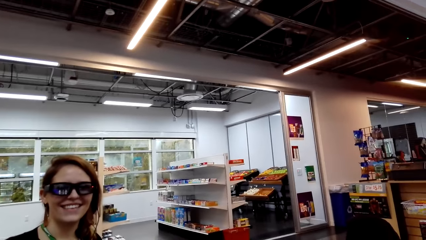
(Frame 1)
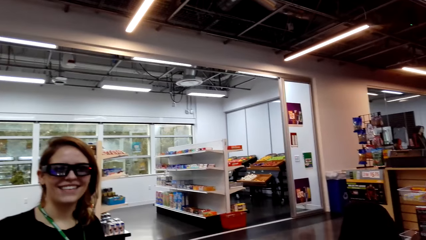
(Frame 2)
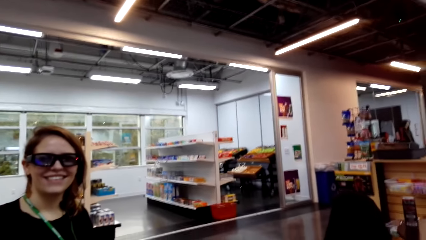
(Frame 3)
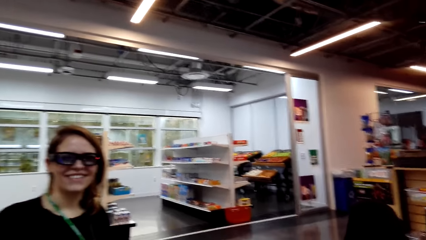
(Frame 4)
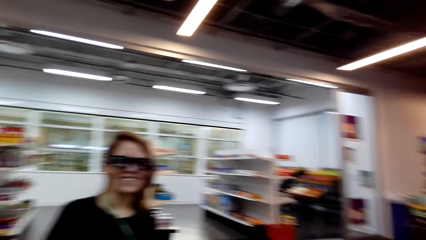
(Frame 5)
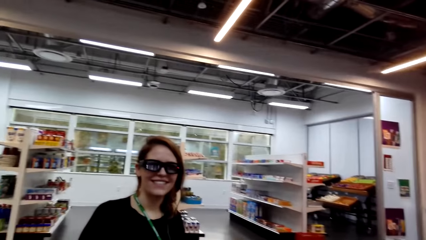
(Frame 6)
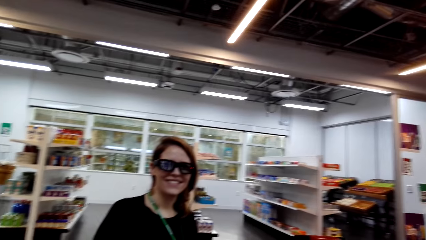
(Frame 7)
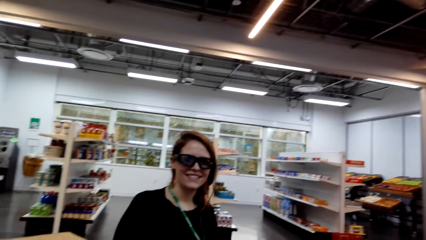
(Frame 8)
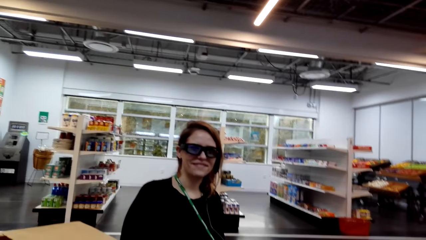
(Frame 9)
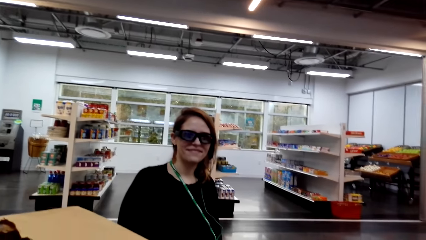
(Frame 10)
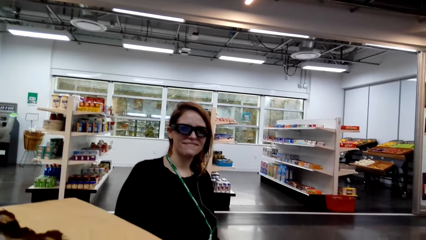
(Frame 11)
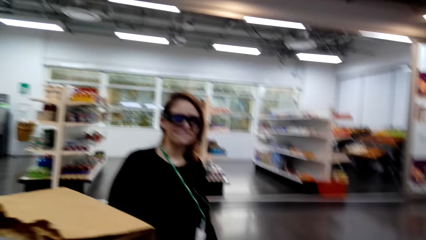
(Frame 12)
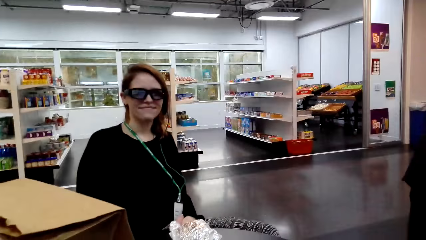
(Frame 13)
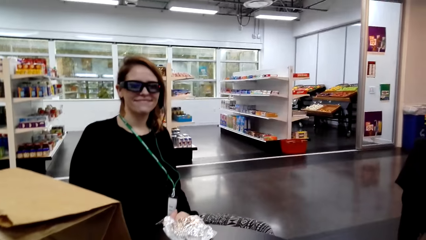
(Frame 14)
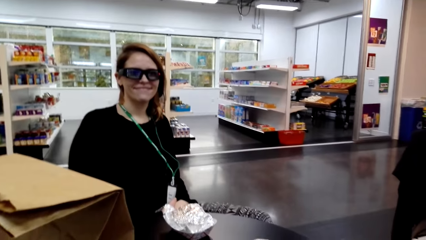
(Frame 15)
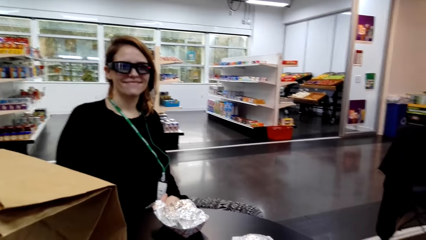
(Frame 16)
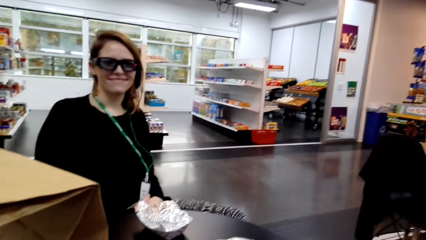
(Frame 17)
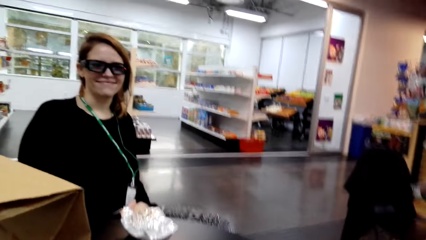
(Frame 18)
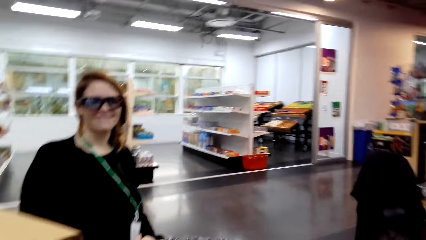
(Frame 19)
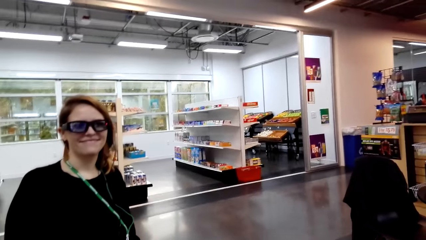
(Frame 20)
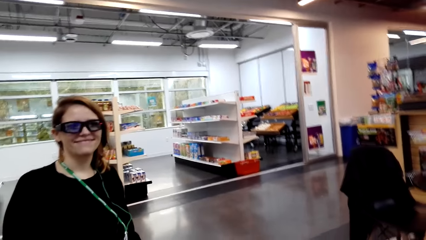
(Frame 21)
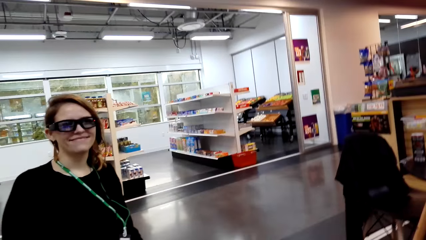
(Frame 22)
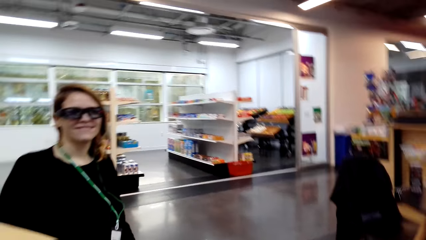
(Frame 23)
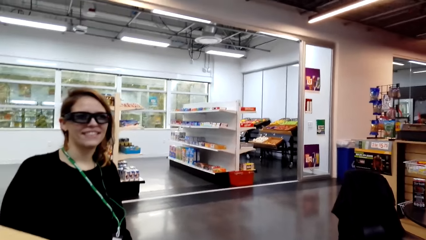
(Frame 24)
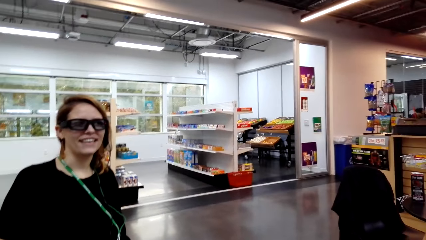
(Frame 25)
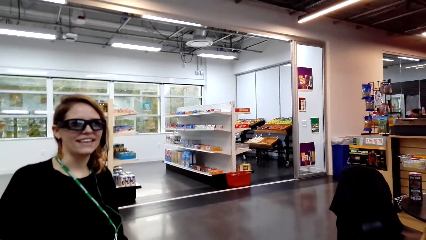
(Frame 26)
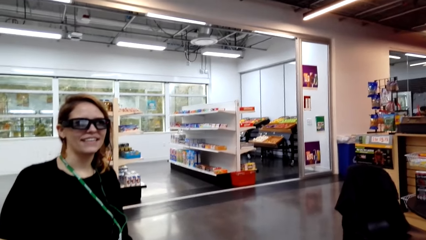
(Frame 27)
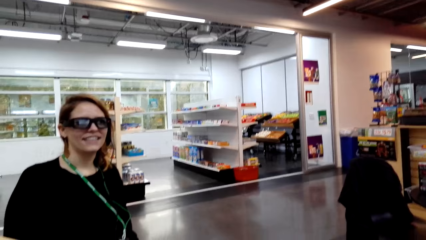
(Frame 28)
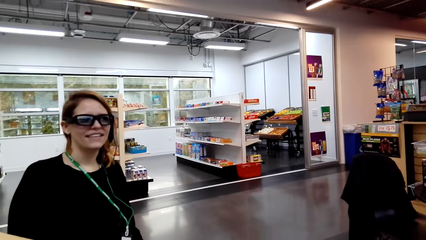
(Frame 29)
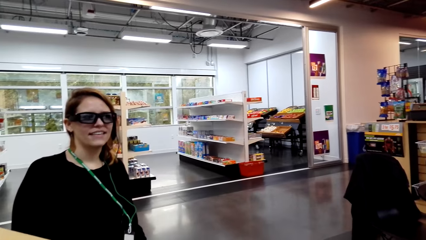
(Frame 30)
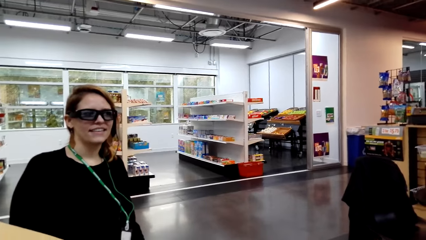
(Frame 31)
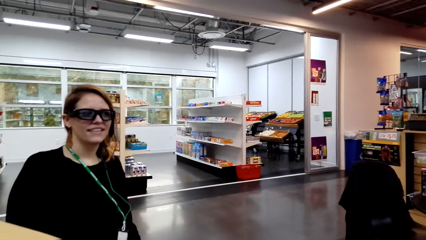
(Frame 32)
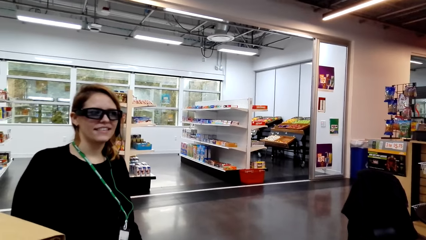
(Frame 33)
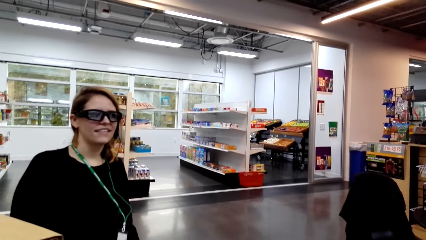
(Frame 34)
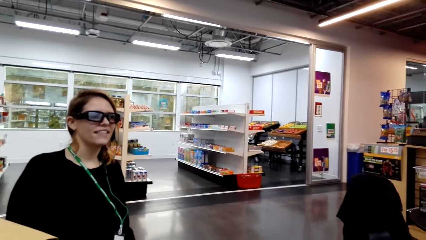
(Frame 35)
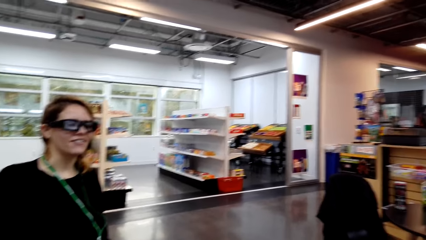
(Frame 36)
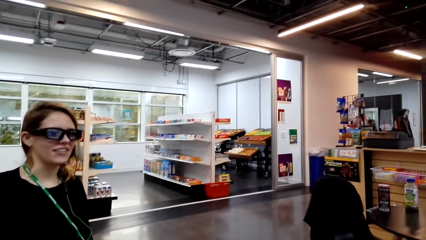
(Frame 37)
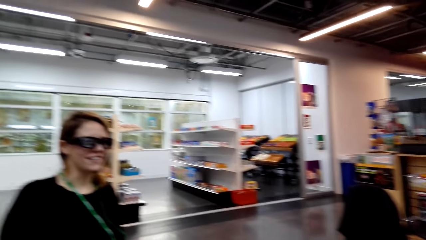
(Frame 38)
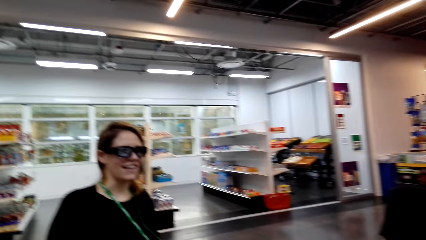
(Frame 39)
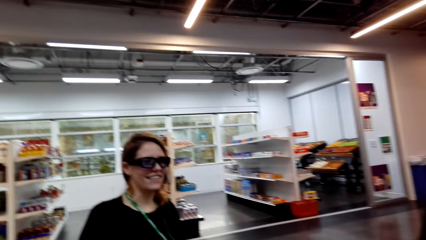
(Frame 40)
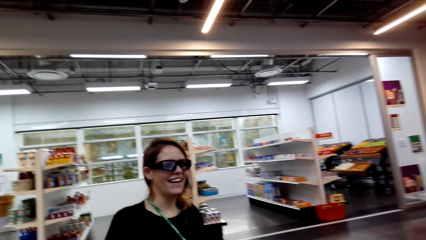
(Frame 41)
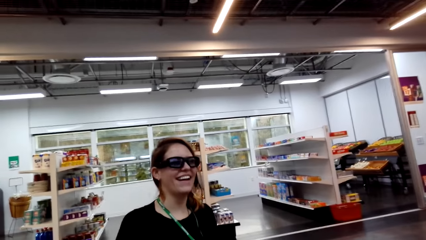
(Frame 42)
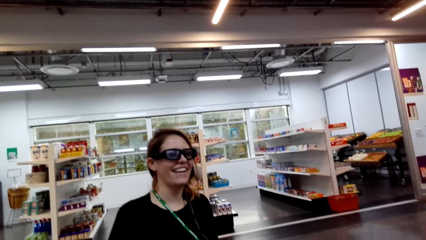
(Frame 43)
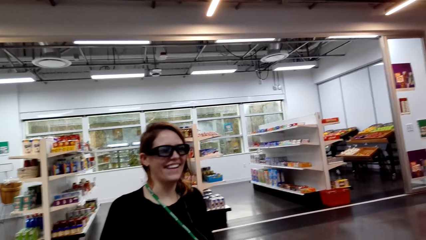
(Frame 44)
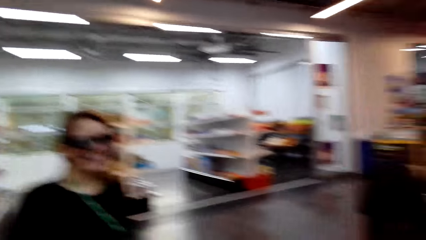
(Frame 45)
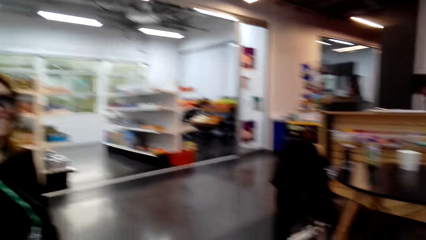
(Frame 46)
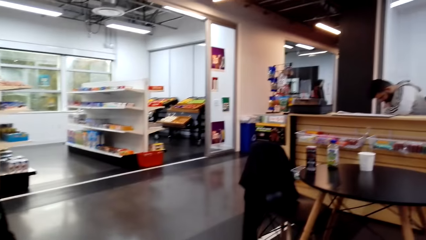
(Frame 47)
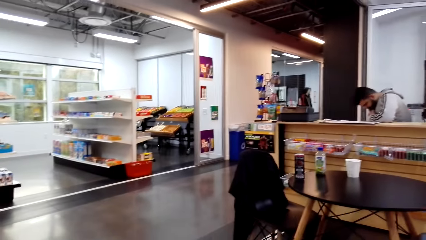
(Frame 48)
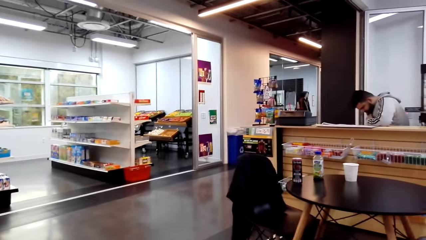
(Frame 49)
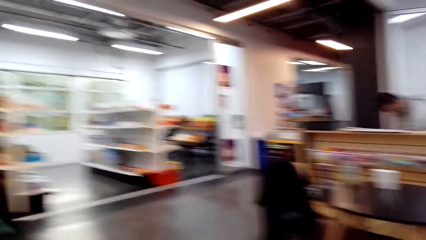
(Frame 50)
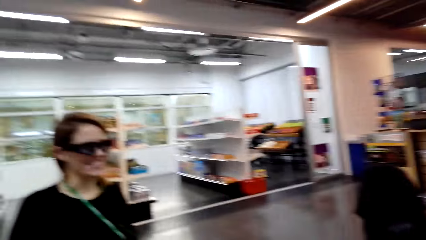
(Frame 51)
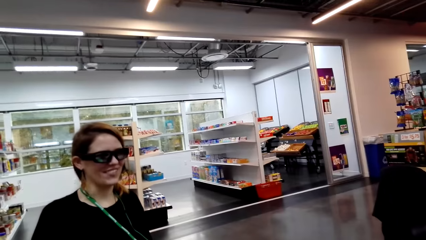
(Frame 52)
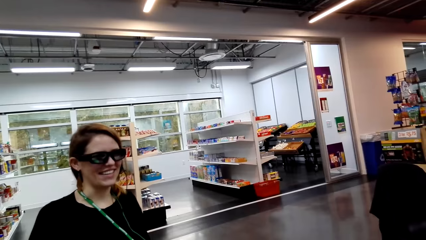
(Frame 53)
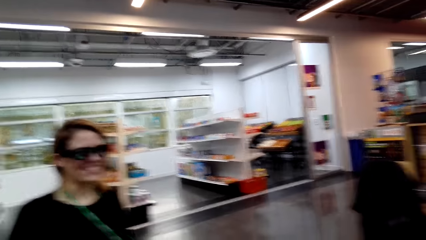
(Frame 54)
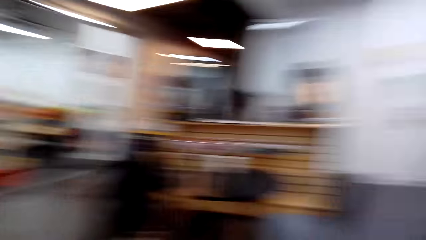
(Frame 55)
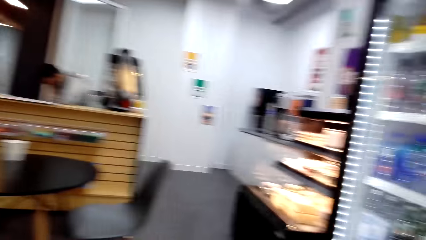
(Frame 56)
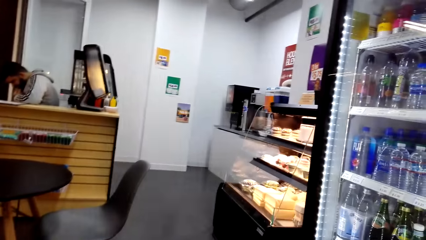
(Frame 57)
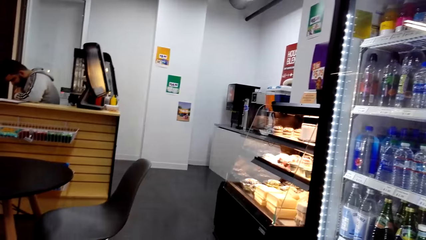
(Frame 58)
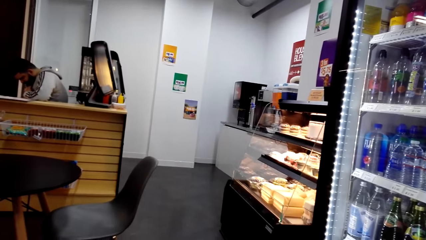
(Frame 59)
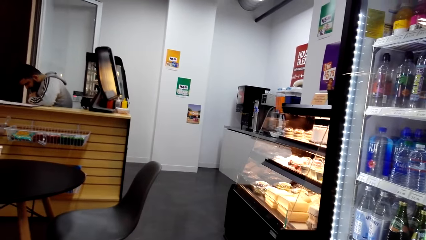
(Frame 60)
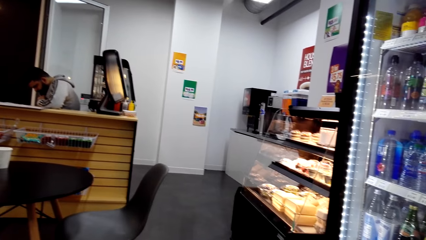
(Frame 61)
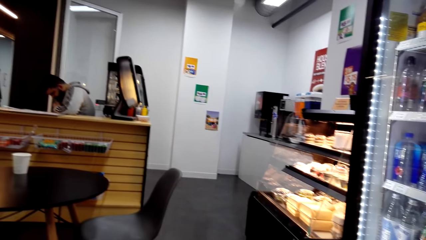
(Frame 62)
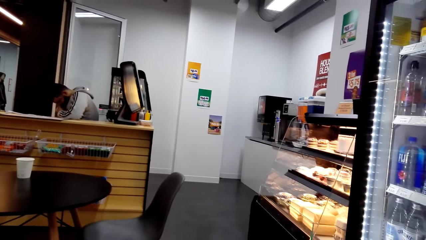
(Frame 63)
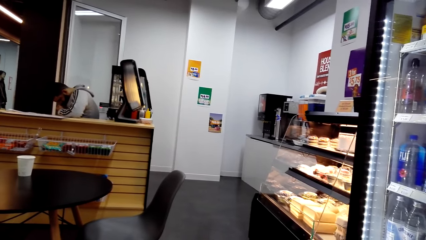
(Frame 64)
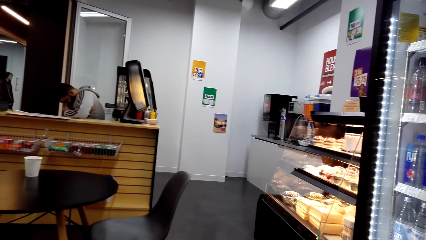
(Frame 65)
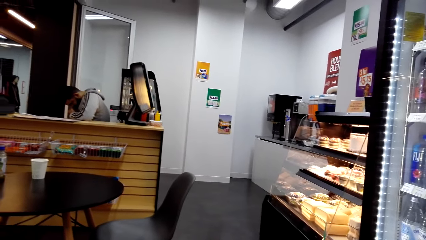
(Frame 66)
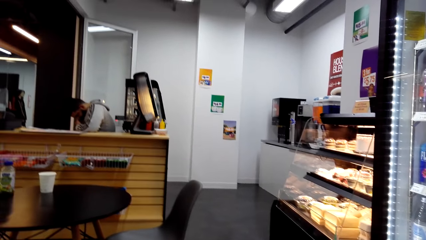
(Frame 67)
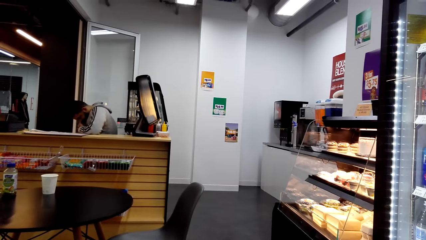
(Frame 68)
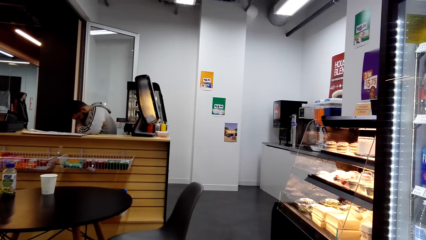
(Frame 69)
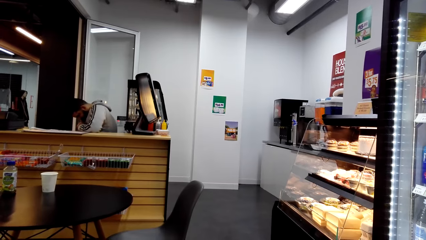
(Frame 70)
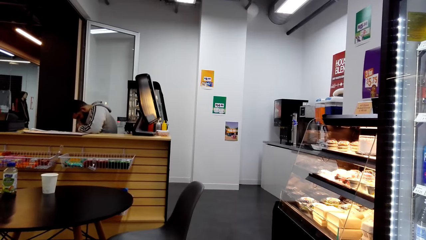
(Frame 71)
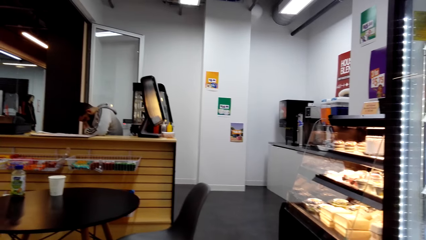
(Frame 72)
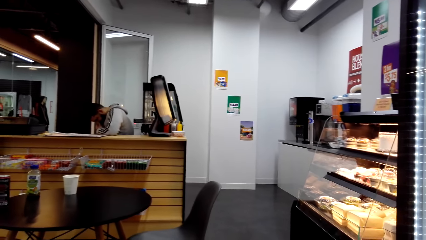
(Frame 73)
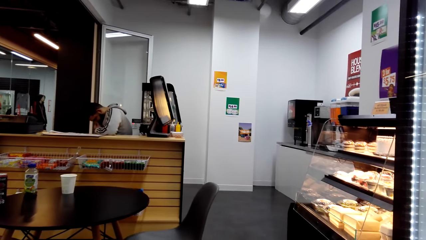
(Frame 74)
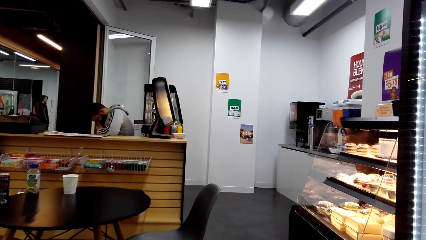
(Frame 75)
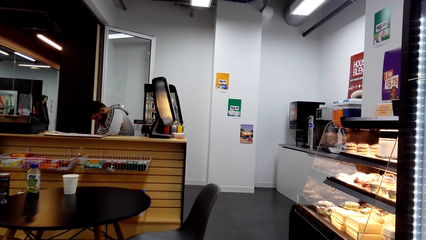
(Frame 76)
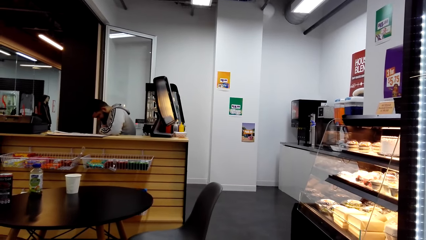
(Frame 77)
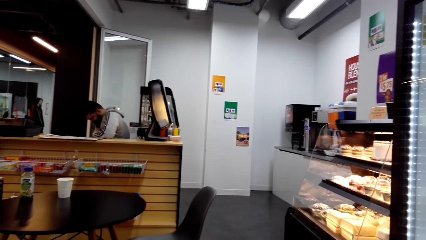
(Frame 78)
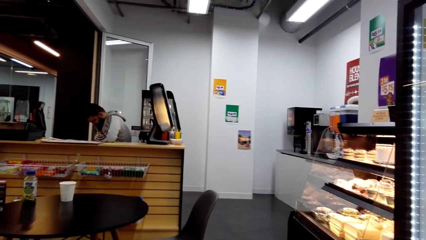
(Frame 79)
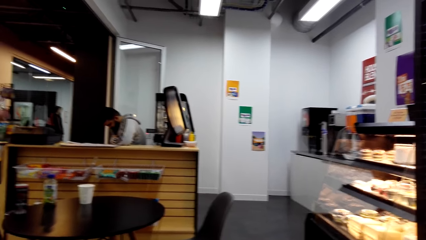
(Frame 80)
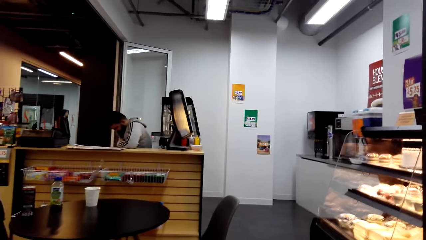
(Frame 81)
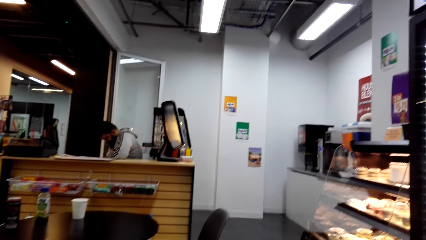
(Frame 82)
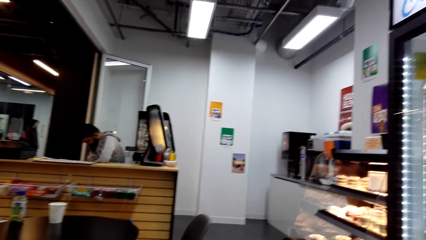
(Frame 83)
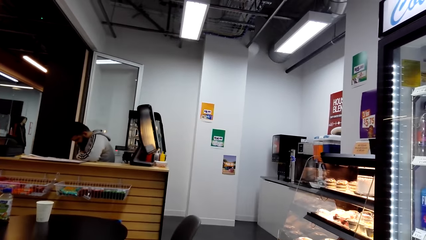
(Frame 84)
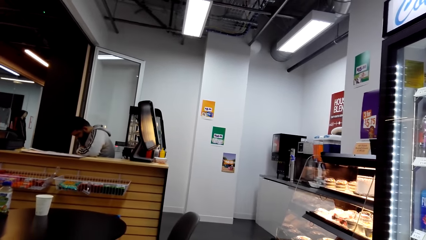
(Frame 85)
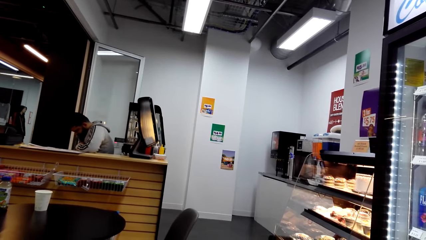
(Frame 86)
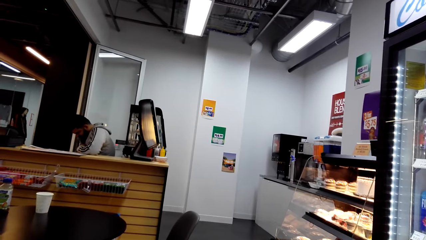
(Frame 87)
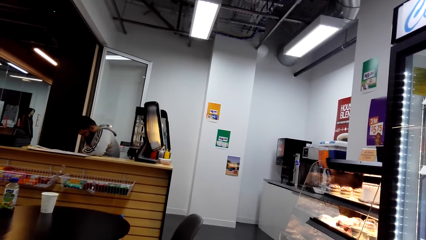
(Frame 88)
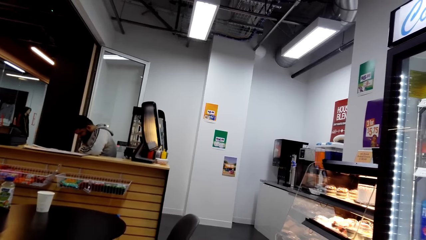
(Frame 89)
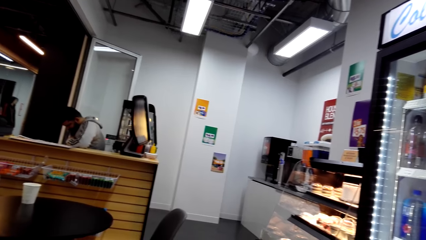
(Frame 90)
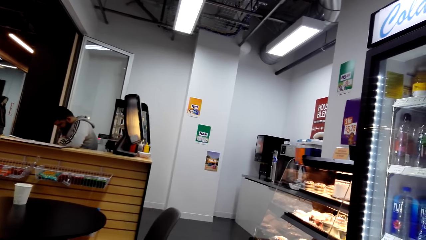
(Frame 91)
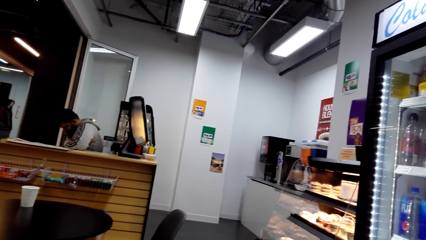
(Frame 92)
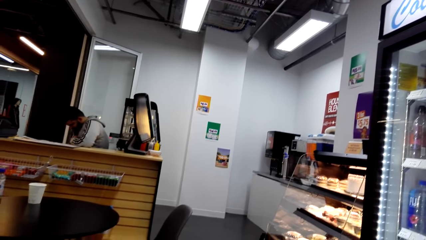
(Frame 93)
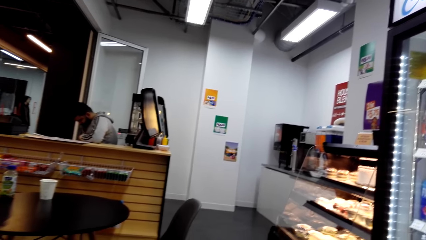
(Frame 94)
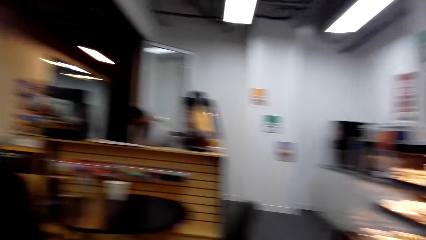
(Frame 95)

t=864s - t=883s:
A lady interacts with the camera wearer. The camera wearer looks around a supermarket. The lady interacts with the camera wearer. A man sits in the counter. The camera wearer looks around the supermarket. They interact with another man.
